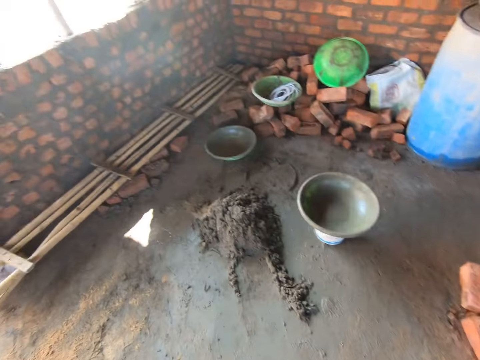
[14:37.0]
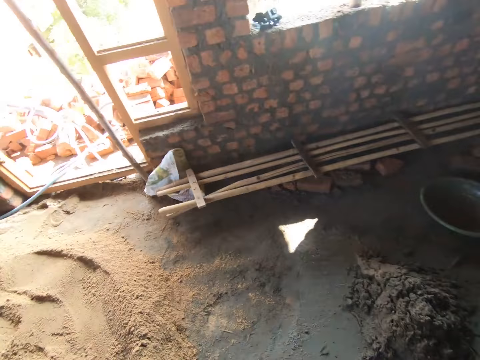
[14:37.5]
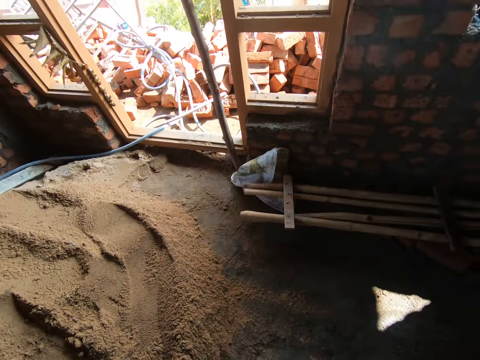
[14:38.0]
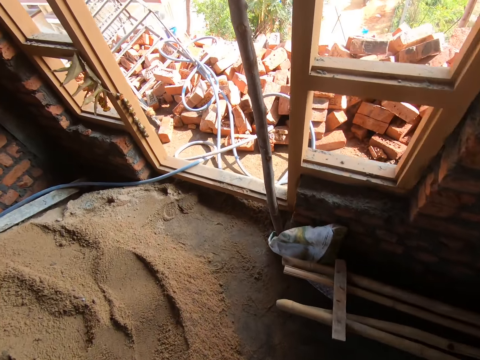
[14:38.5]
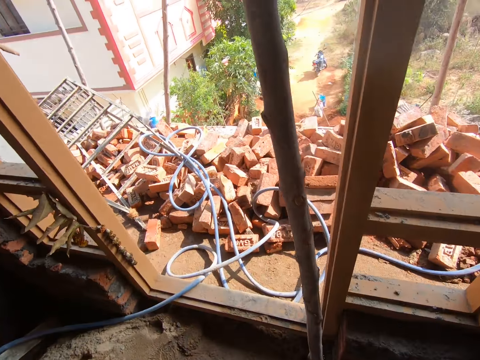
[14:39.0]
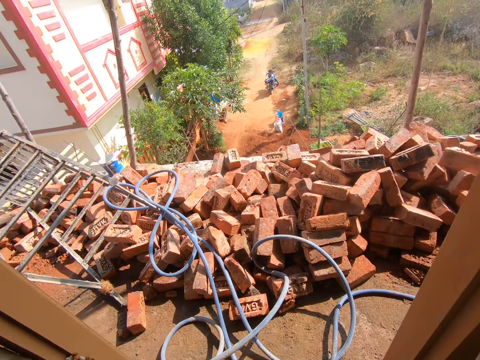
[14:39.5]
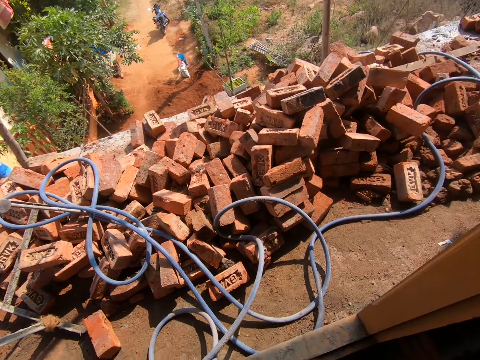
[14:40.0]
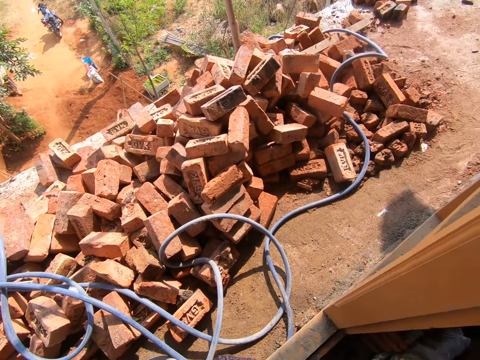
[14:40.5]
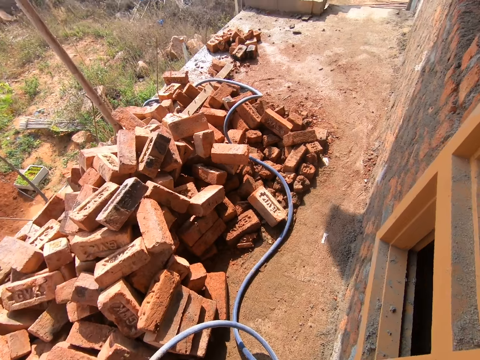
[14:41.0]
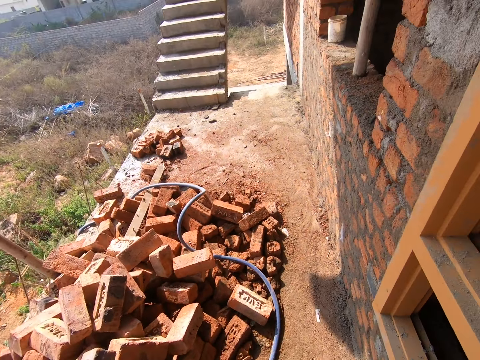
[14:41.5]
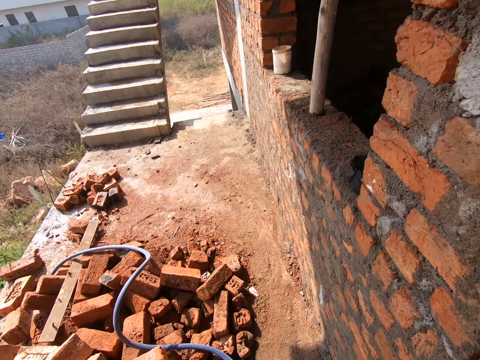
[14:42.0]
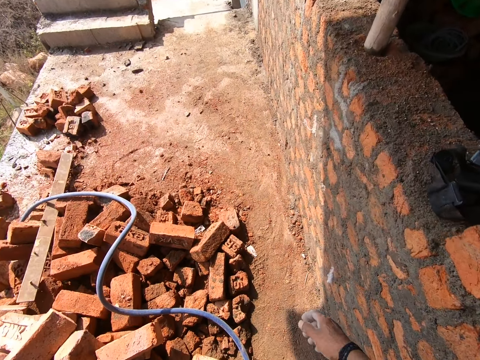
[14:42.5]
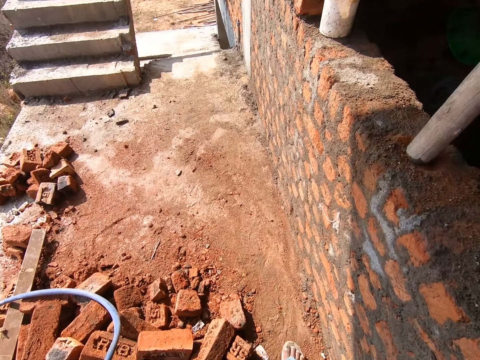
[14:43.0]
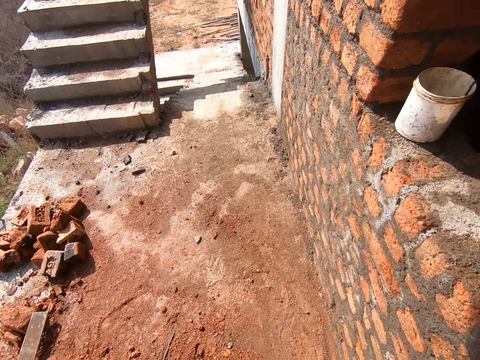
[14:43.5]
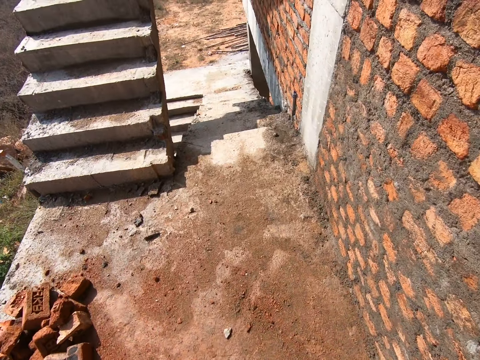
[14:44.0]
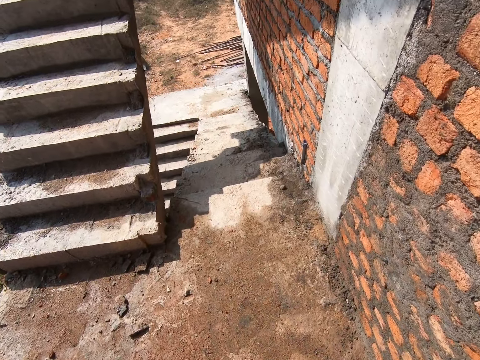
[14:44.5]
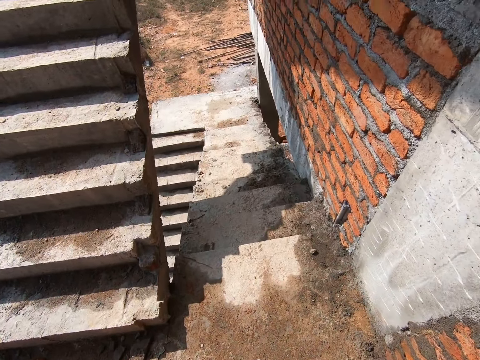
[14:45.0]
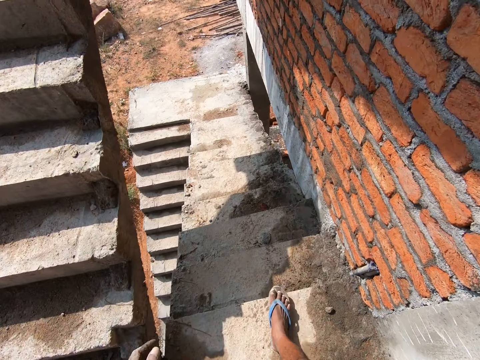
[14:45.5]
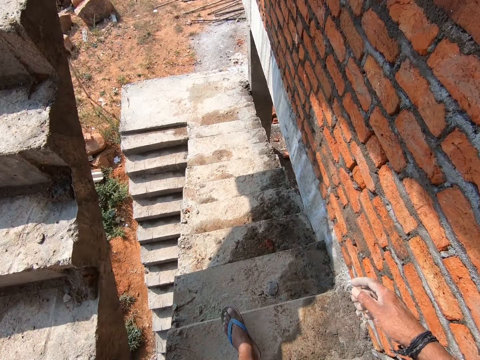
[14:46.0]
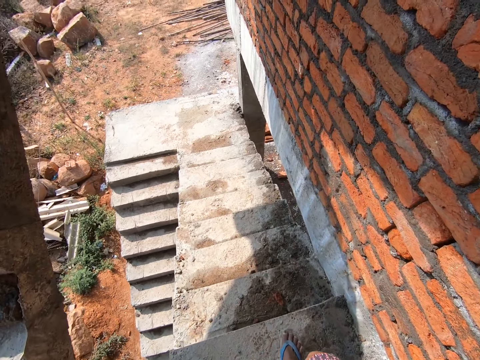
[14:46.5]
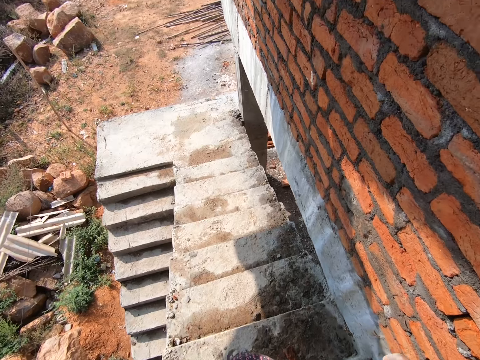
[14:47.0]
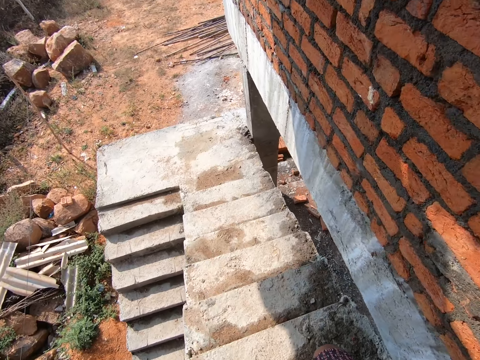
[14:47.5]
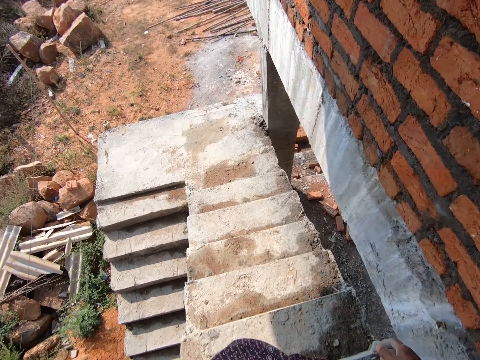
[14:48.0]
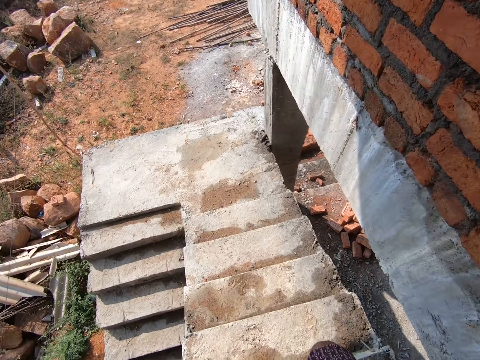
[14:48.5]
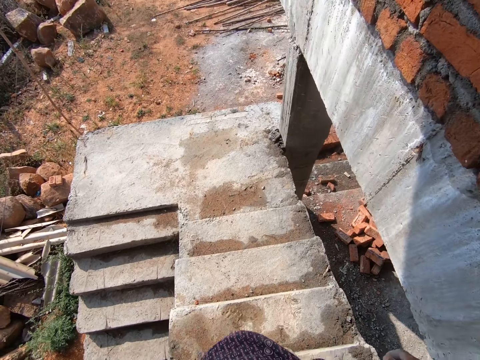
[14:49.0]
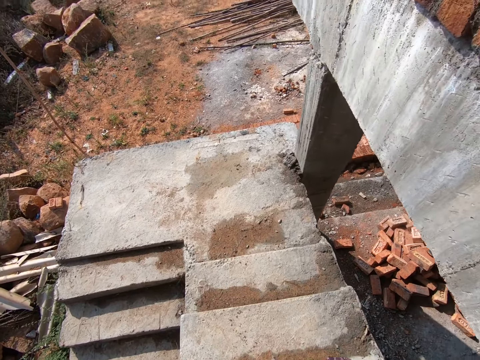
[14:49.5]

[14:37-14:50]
The camera wearer walks down the stairs.

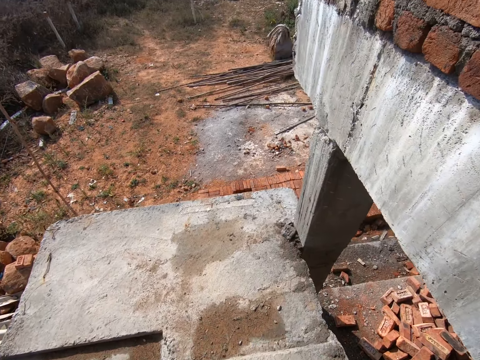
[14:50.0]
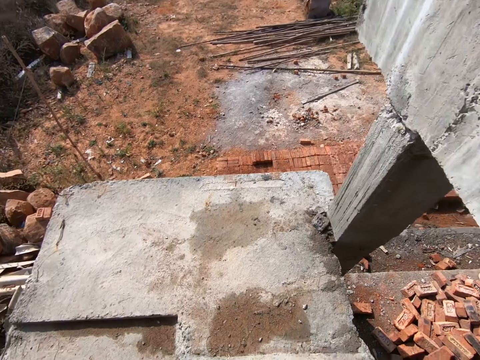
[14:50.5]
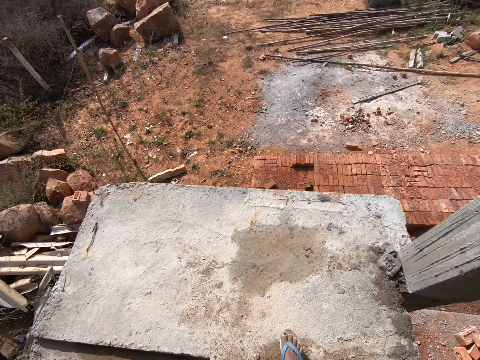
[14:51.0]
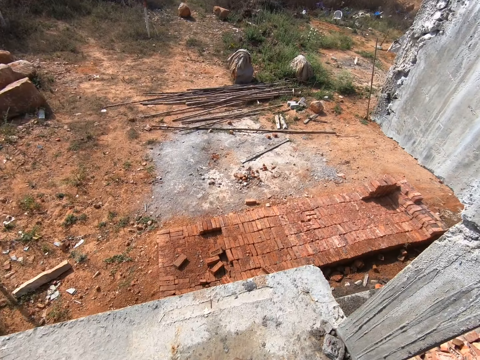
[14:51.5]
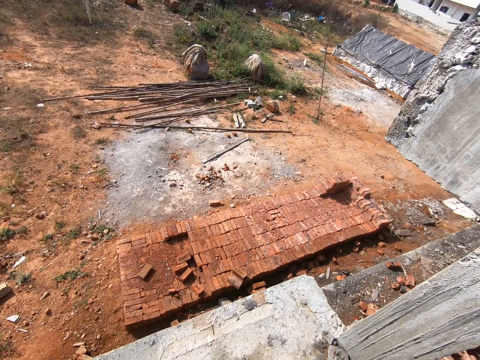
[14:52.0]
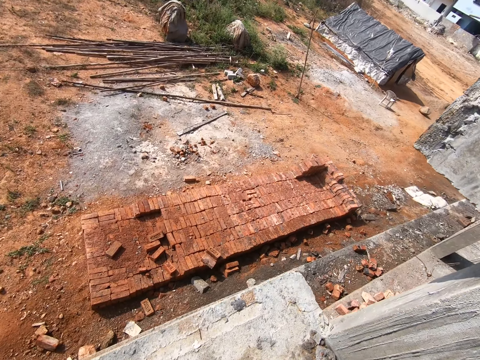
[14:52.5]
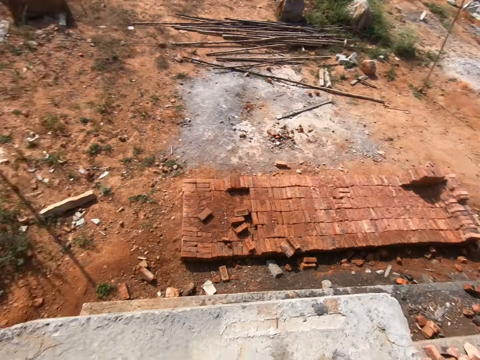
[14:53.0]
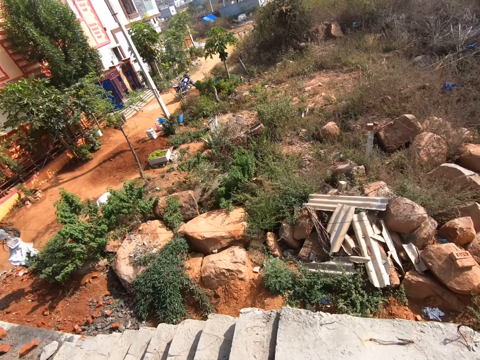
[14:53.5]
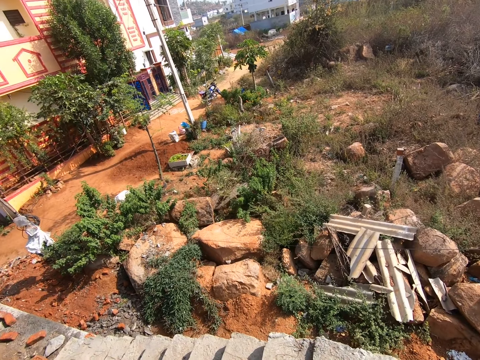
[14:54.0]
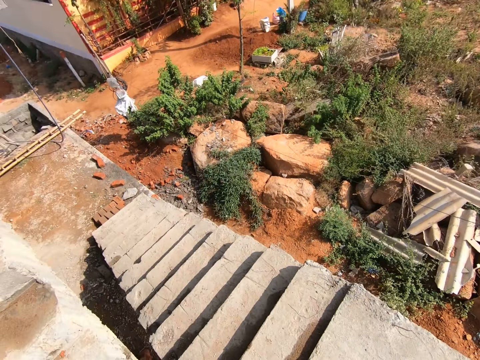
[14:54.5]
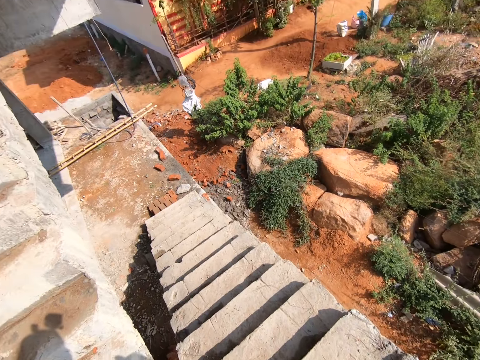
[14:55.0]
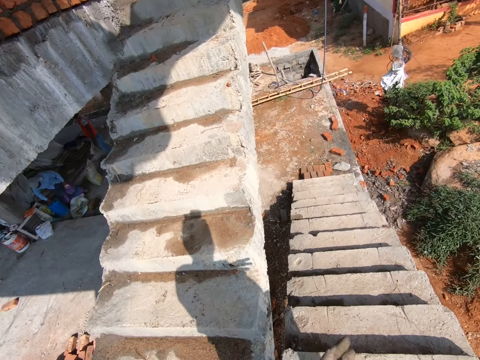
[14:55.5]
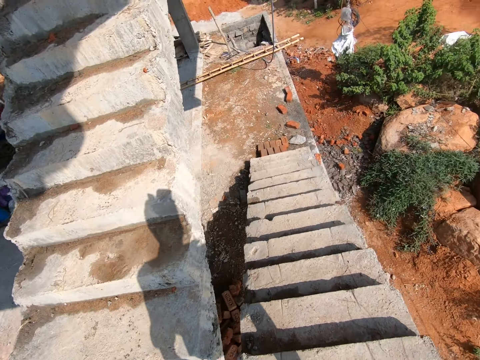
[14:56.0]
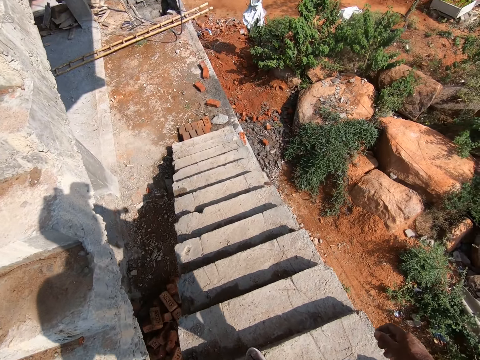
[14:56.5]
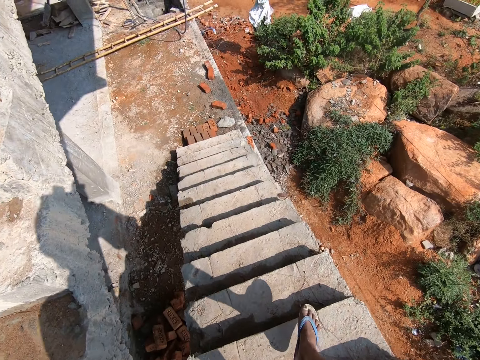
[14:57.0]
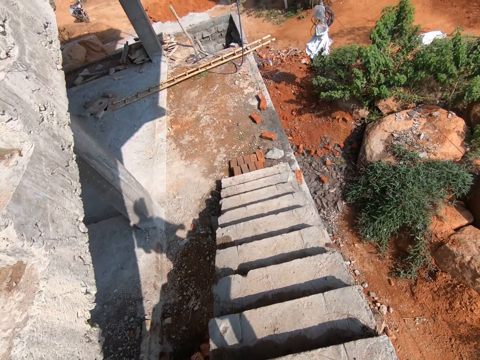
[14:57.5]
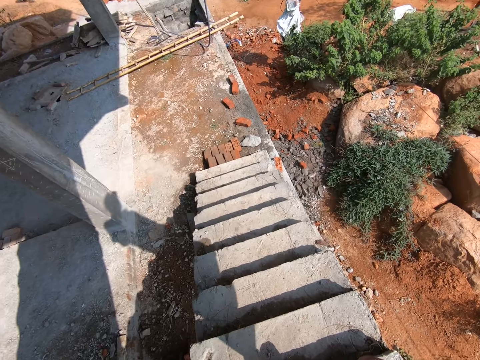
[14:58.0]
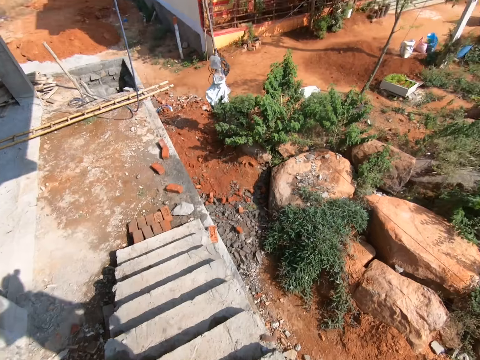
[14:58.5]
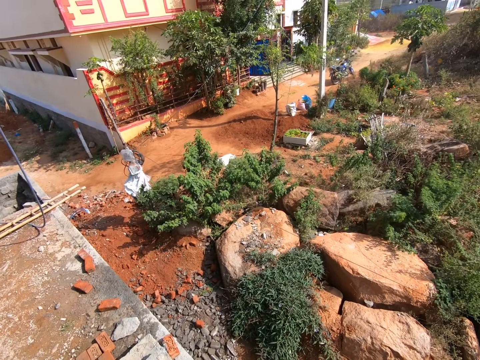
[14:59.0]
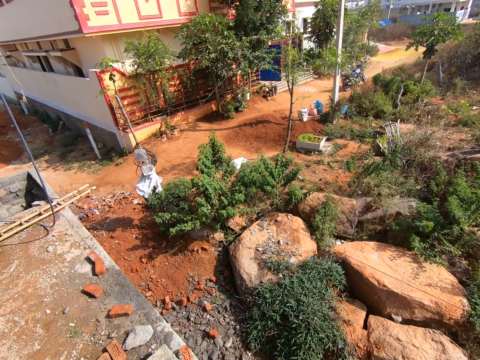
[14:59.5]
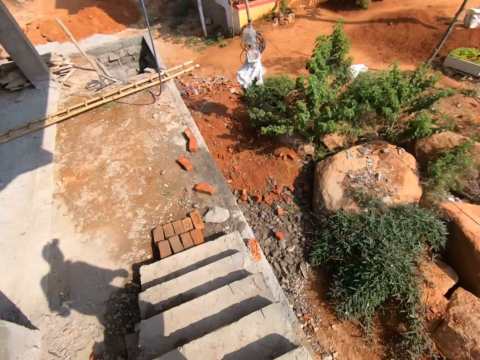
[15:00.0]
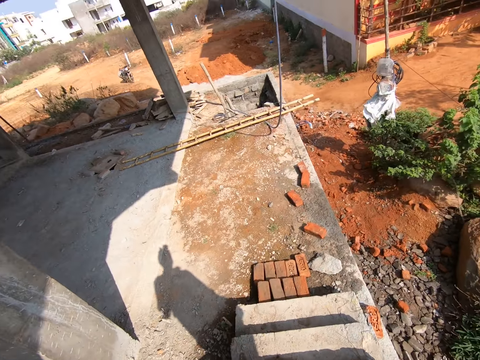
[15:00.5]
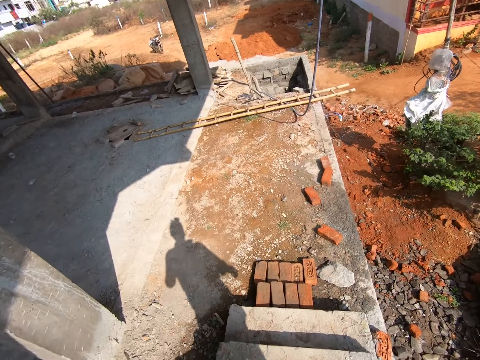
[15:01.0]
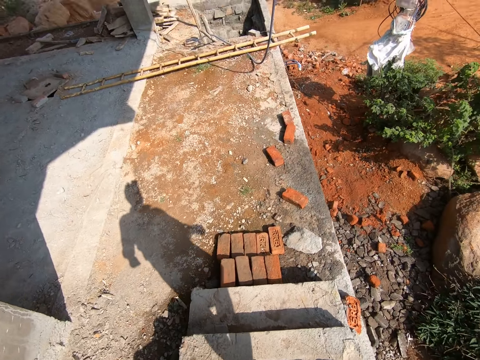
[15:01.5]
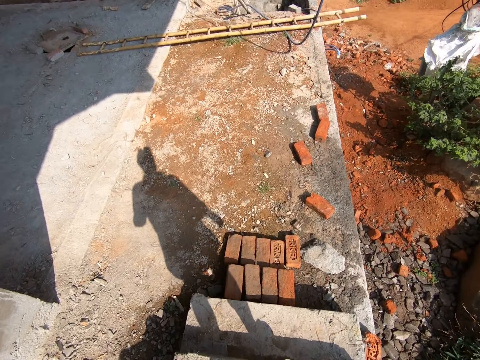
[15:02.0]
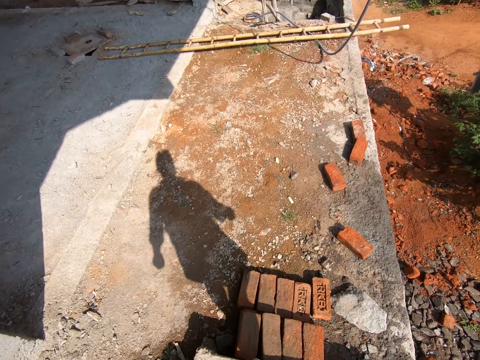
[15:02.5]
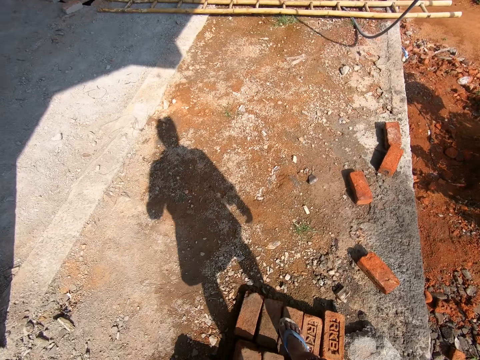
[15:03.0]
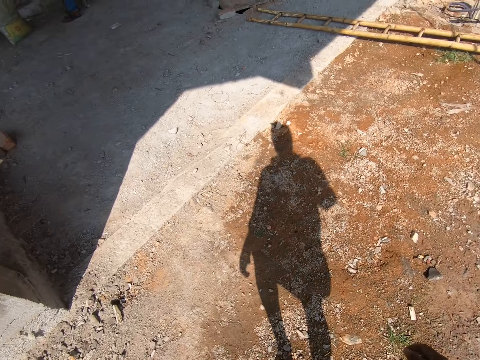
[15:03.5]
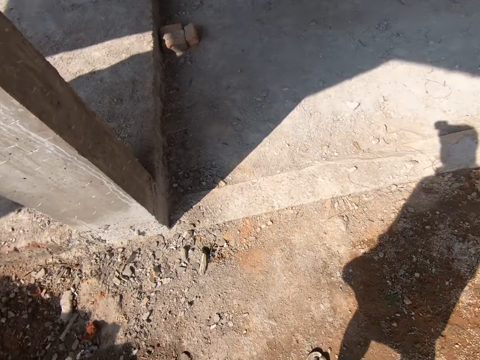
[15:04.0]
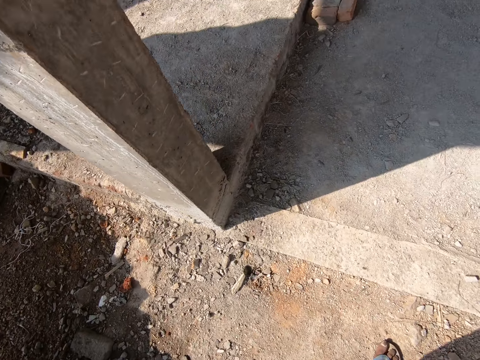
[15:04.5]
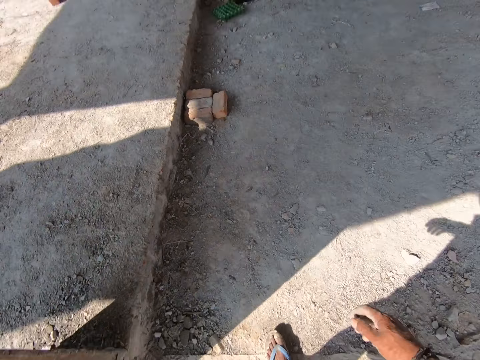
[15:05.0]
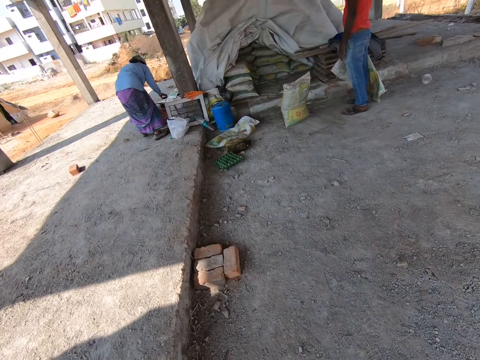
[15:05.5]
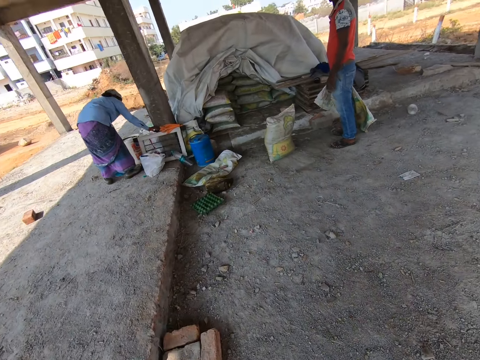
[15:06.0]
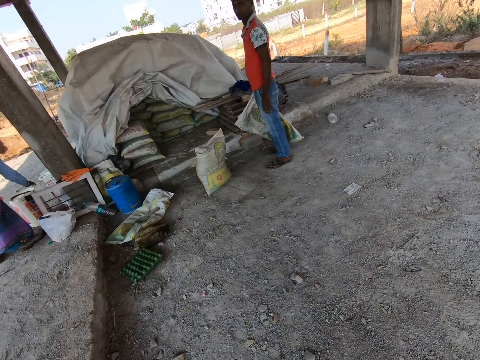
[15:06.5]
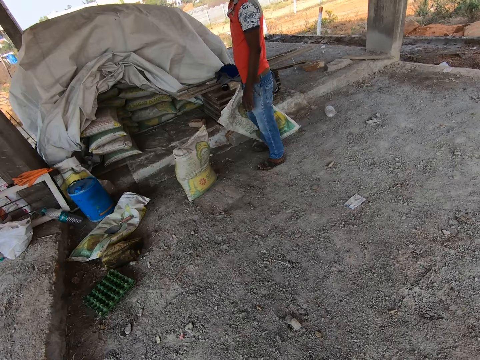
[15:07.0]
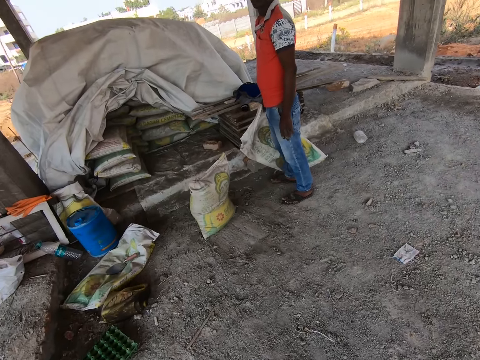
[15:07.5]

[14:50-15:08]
The camera wearer looks around the building. They walk down the stairs. They walk around.
